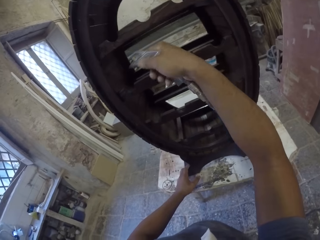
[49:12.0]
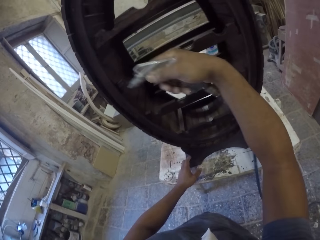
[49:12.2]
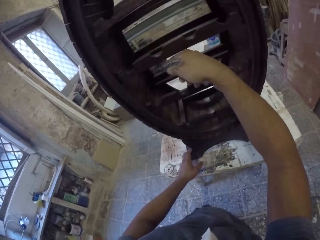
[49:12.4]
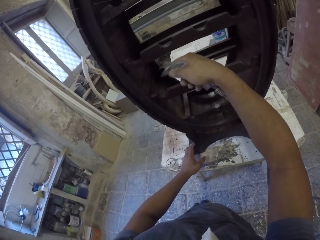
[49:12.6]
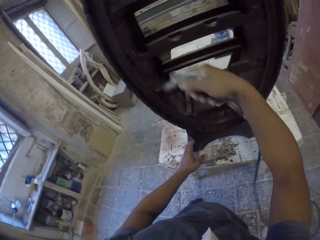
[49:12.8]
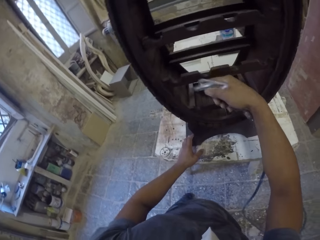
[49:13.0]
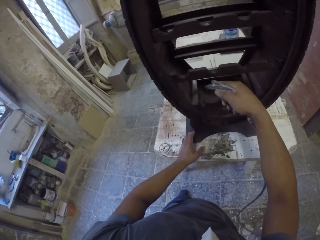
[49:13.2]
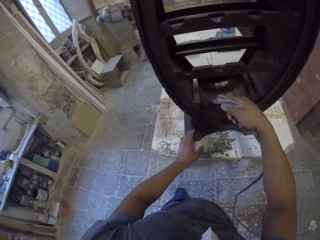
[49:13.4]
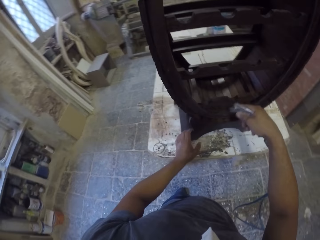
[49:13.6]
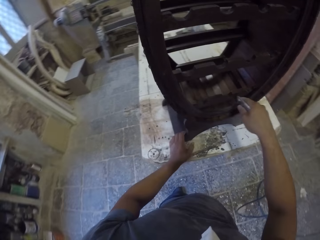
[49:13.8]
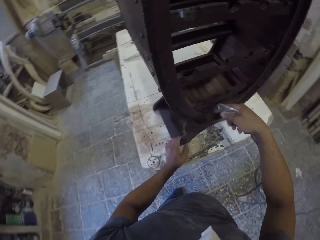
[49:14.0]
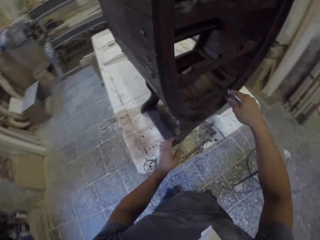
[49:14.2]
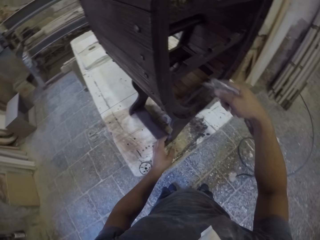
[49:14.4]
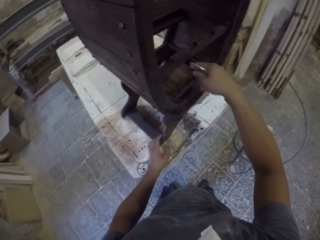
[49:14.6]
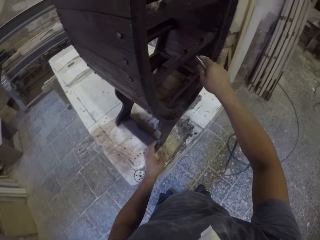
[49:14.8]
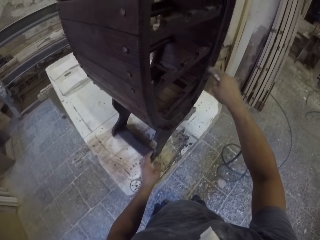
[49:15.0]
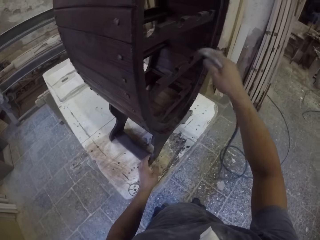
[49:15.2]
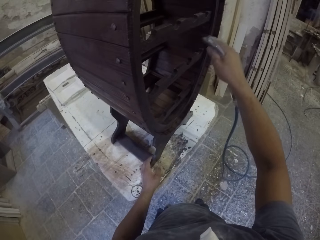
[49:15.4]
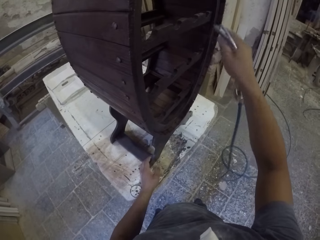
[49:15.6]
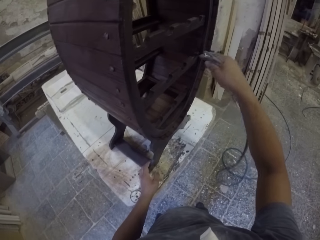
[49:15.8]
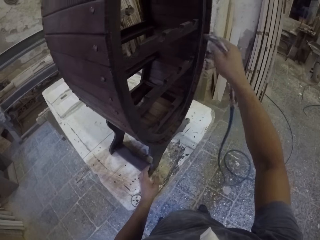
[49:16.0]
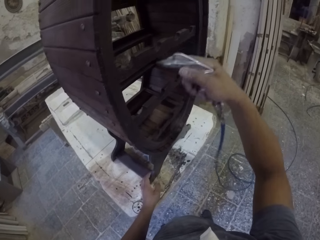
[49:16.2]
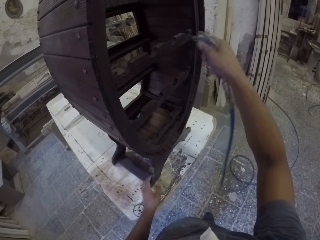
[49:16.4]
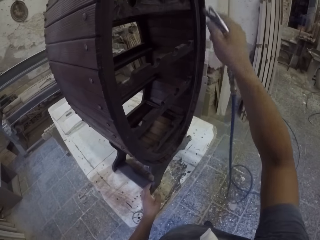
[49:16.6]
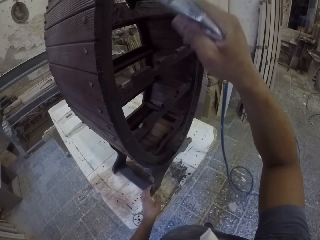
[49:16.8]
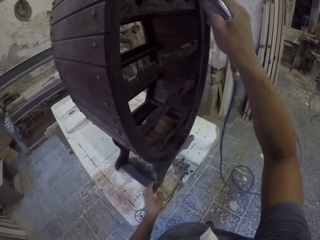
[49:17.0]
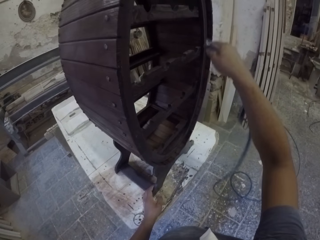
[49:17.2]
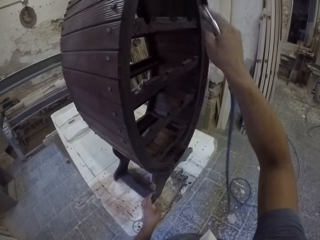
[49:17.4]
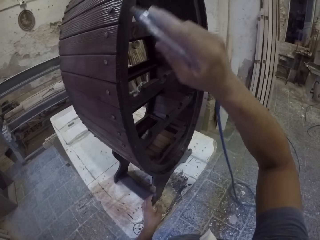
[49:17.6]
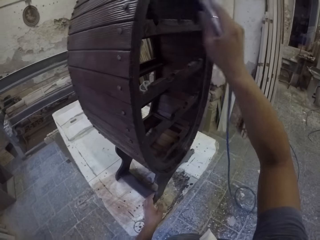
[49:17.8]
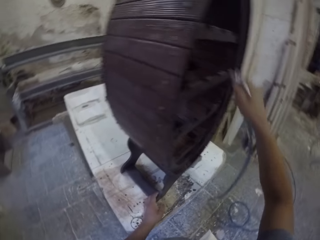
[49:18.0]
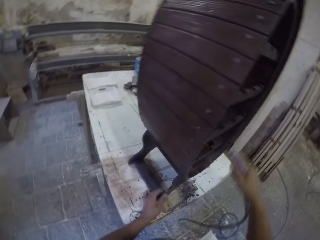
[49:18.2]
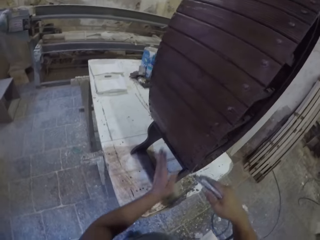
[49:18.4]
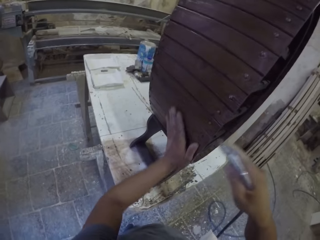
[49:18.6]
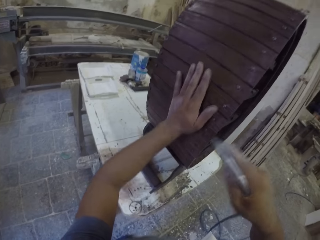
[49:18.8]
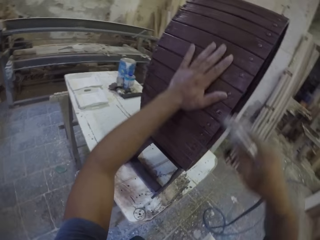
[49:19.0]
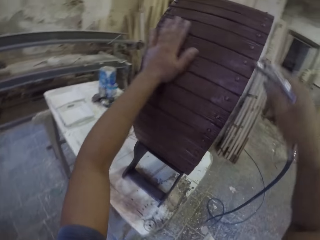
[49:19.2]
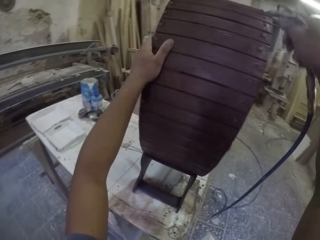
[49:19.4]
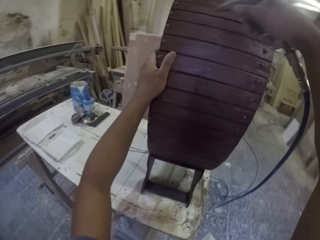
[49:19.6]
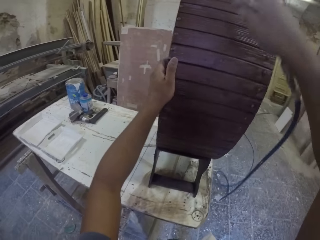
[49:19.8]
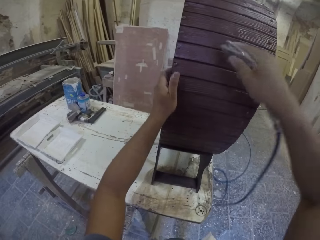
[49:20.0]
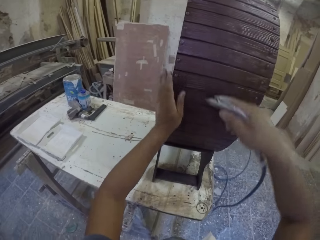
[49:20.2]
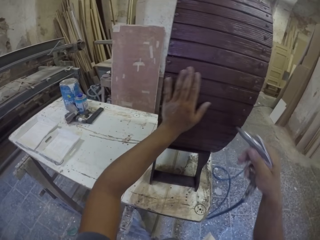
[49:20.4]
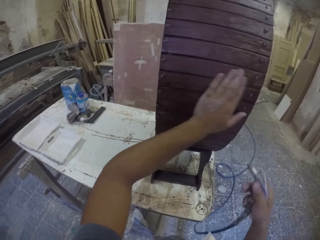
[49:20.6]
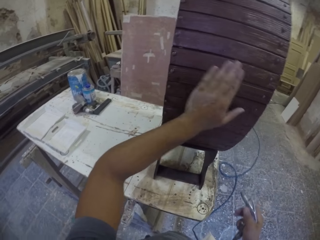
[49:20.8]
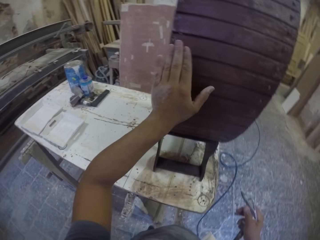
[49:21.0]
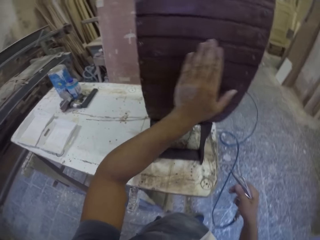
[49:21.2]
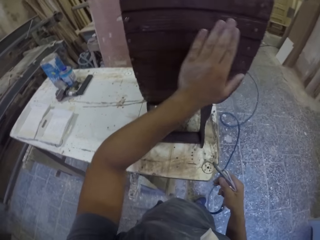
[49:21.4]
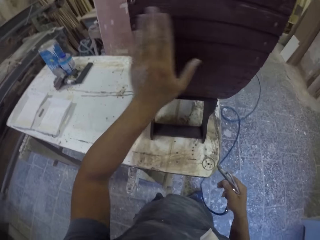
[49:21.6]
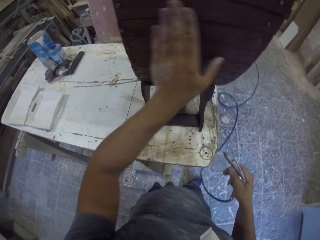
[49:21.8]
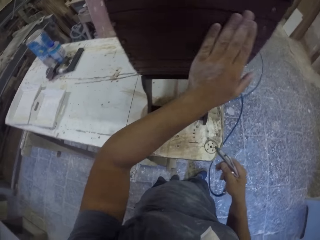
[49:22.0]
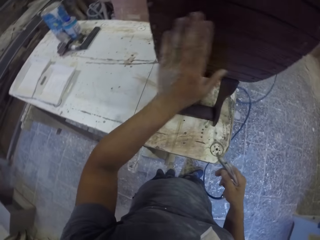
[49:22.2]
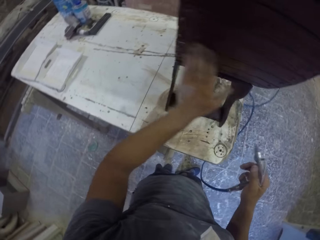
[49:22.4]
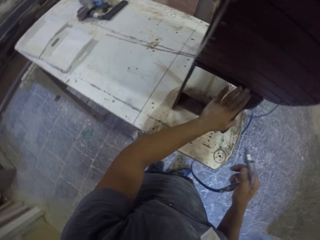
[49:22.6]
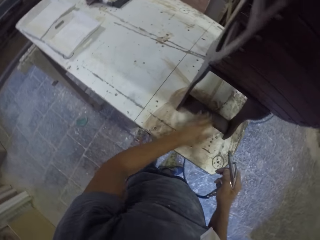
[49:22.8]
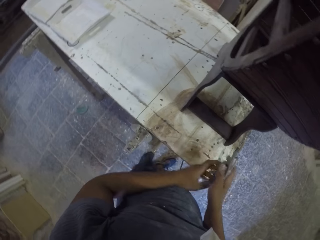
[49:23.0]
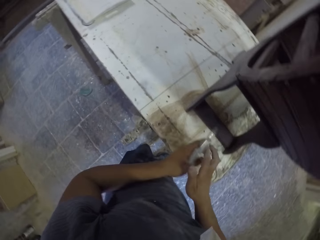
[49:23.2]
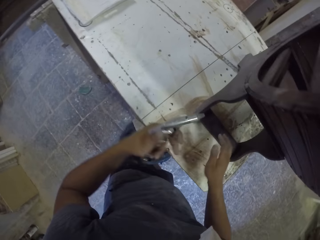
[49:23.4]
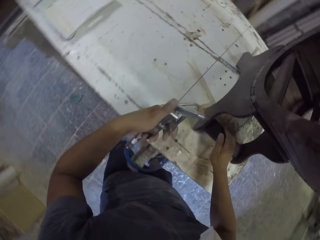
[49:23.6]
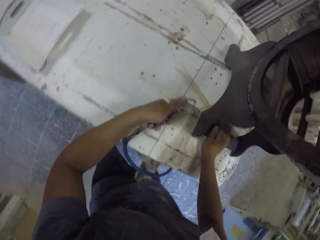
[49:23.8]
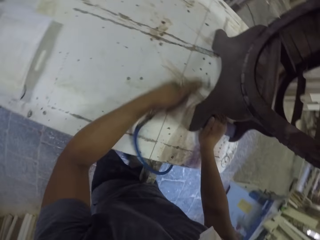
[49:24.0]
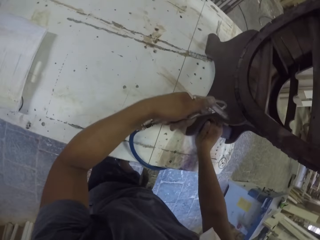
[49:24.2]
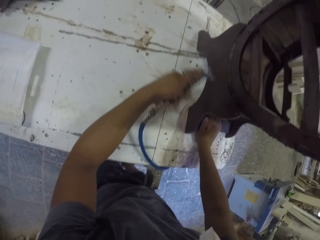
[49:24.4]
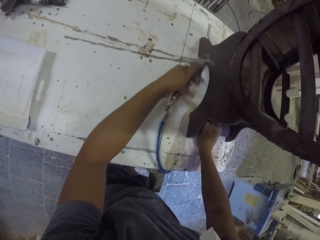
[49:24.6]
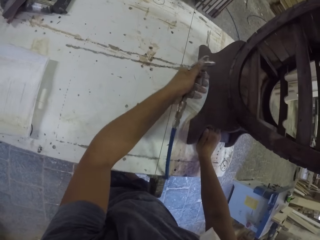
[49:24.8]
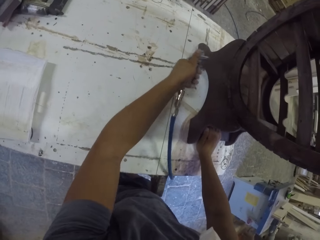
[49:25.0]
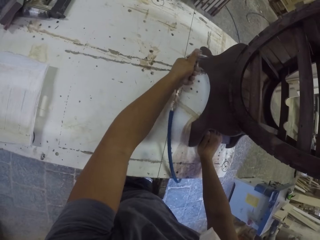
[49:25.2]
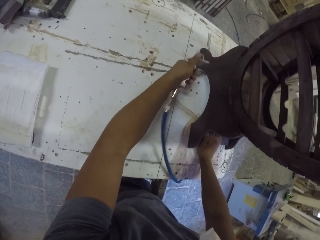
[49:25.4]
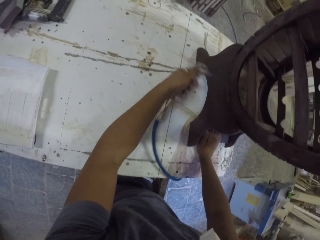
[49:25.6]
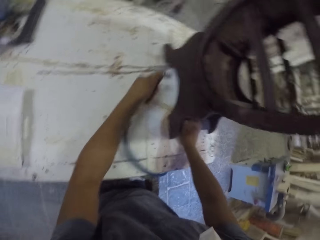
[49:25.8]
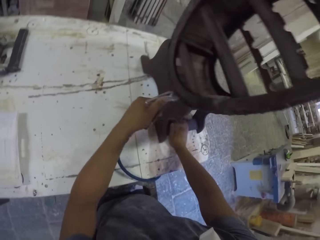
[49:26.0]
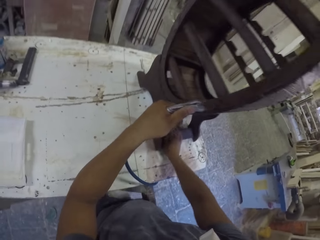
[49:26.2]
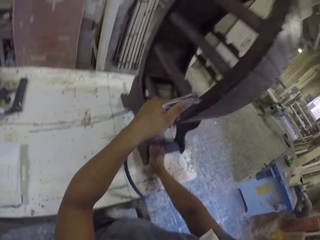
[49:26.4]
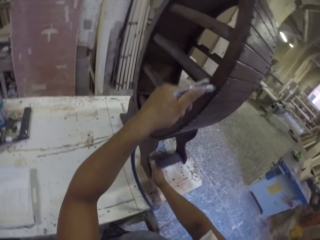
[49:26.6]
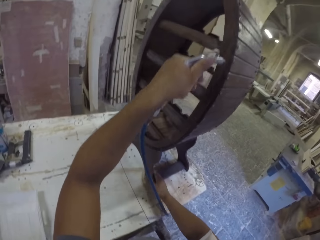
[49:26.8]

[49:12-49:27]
The camera wearer opens pressure on the wooden stand. They hold the wooden stand with the left hand. They open pressure on the wooden stand. They touch the wooden stand with the left hand. They open pressure on the wooden stand. They touch the wooden stand with the left hand. They dust off the furniture with the spray gun. They open pressure on the wooden stand.

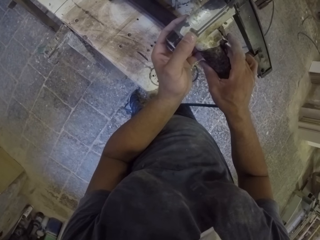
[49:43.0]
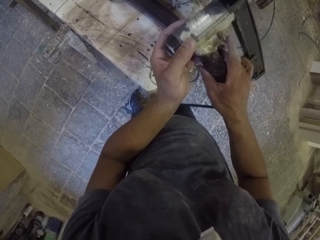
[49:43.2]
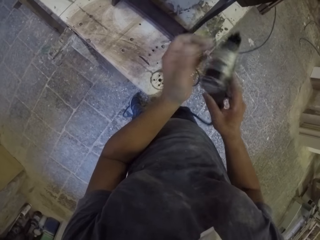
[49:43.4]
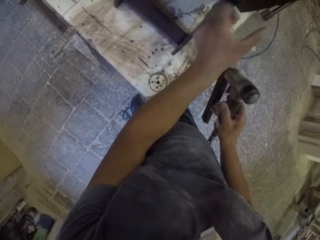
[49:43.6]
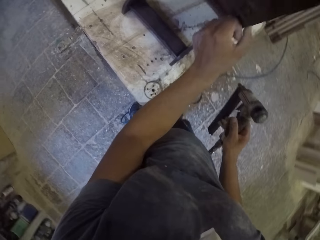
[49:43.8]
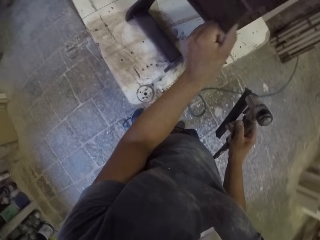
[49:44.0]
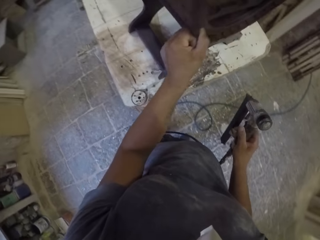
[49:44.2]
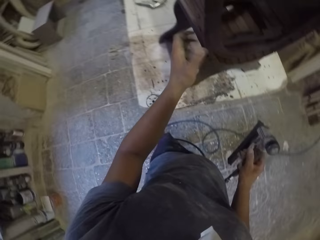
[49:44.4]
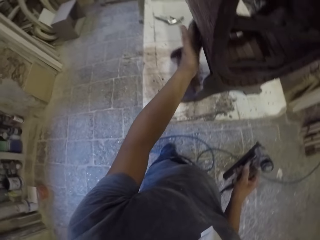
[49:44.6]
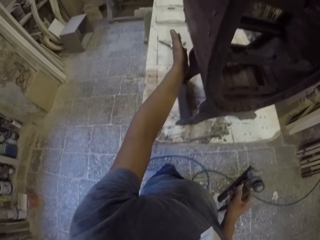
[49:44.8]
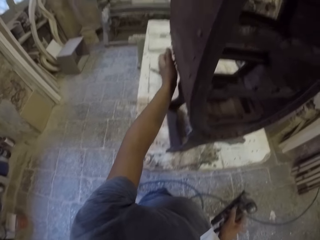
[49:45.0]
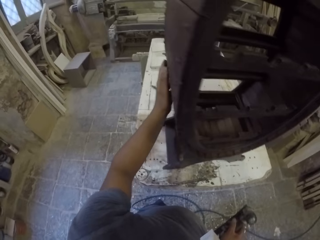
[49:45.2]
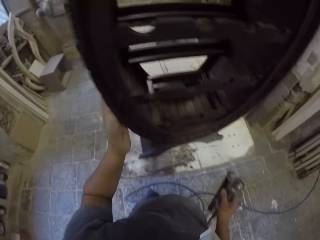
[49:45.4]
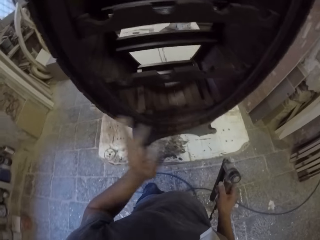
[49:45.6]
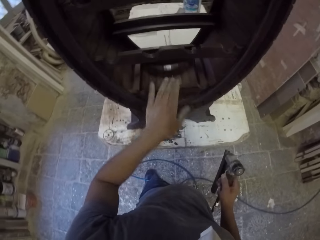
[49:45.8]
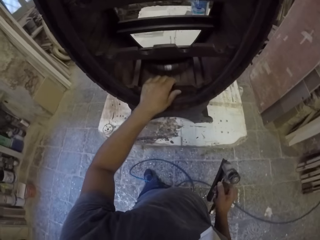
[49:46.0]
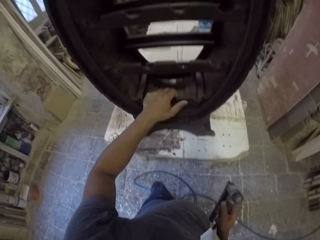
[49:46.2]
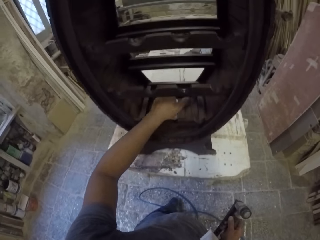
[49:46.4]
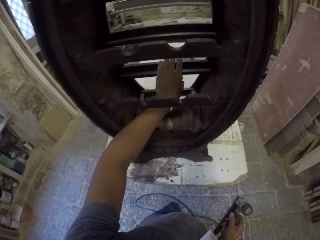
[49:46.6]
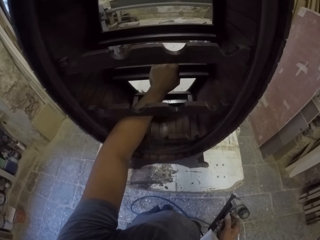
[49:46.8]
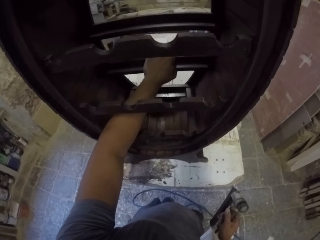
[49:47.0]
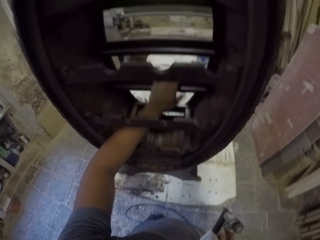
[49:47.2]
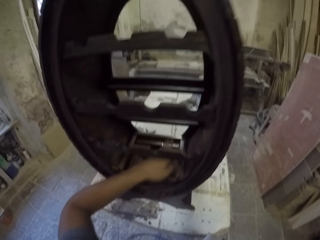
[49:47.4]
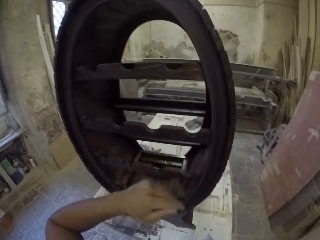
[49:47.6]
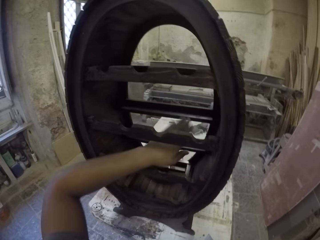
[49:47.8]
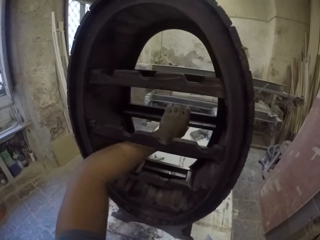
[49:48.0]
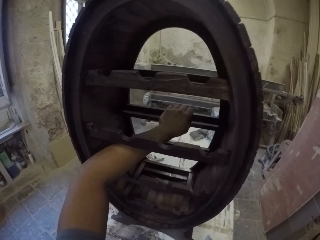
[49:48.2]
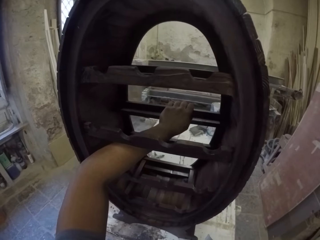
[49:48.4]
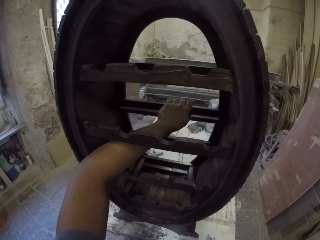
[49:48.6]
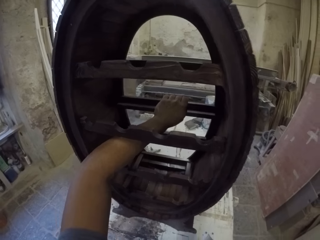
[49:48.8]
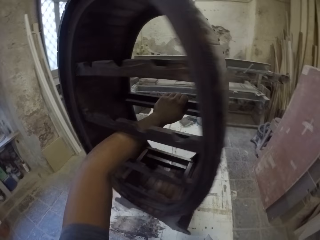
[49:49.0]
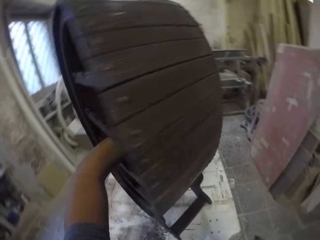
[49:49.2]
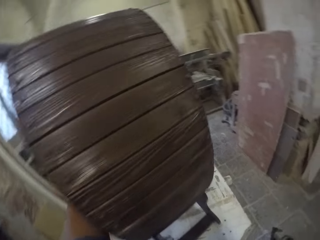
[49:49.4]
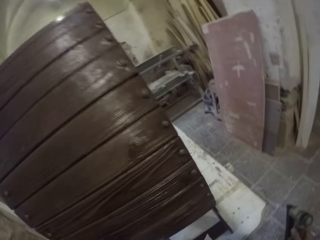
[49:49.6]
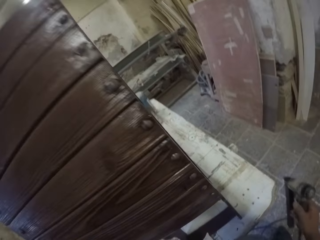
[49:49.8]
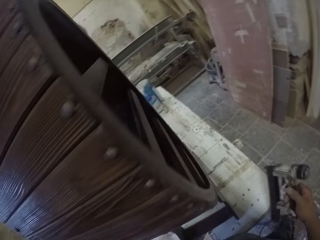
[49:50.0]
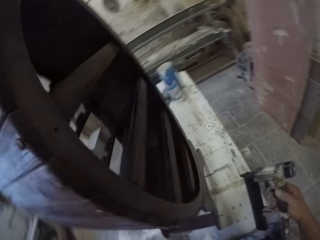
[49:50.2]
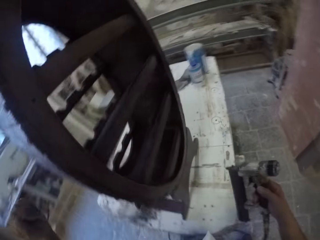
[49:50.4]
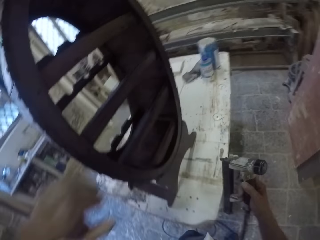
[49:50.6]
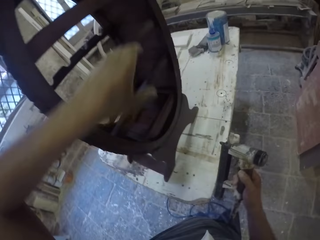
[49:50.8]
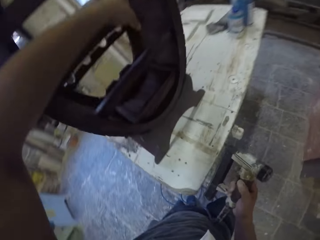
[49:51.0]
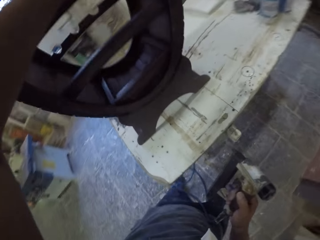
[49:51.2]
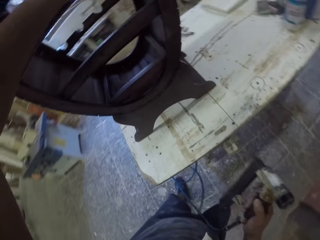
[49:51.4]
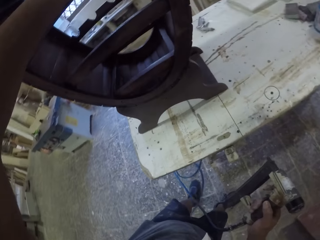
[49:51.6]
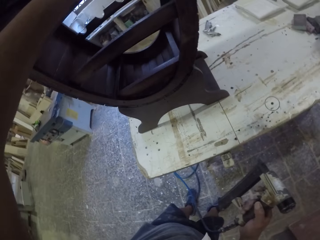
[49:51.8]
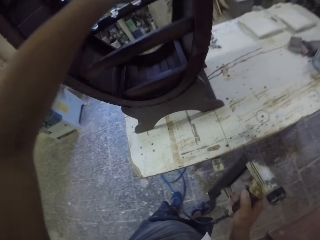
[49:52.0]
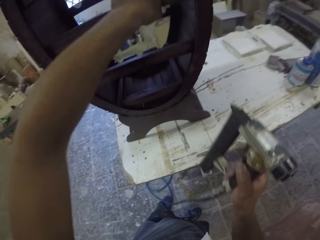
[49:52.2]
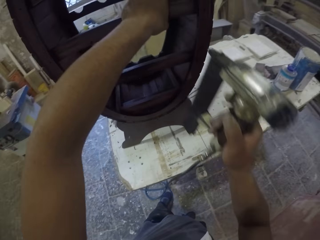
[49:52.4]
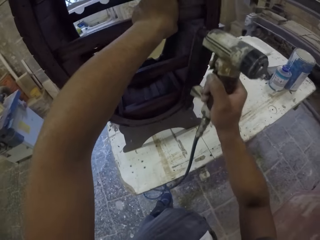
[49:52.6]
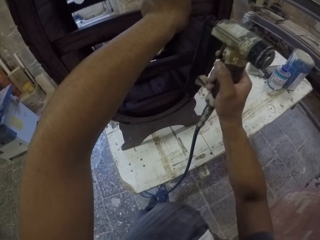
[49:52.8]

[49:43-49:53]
The camera wearer holds the wooden stand with the left hand. They touch the furniture. They touch the wooden stand with the left hand. They rotate the wooden stand on the table with the left hand. They walk around and hold the nail gun. They touch the furniture and hold the nail gun.
